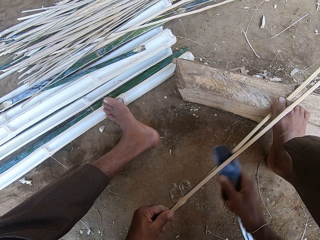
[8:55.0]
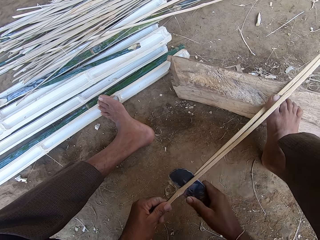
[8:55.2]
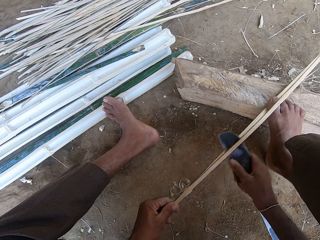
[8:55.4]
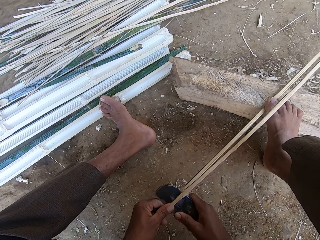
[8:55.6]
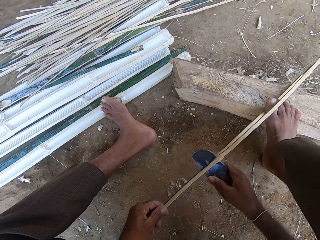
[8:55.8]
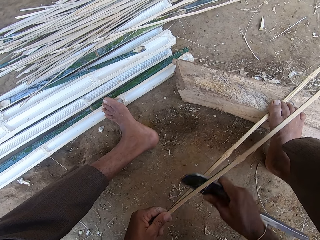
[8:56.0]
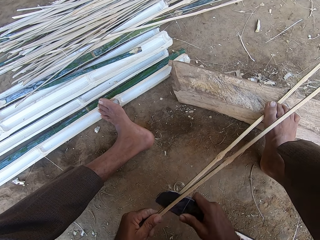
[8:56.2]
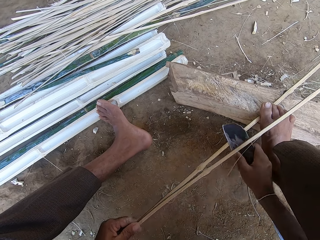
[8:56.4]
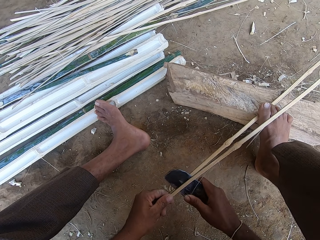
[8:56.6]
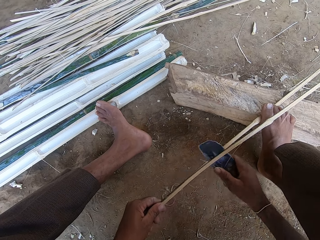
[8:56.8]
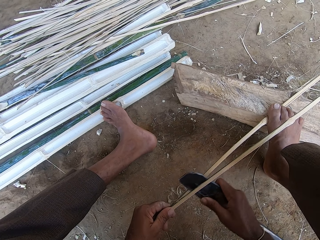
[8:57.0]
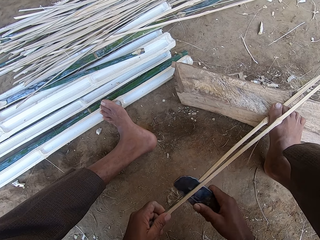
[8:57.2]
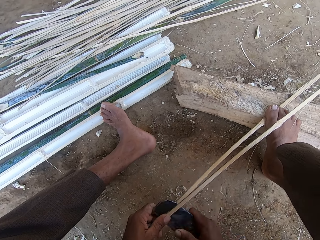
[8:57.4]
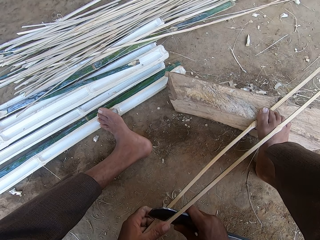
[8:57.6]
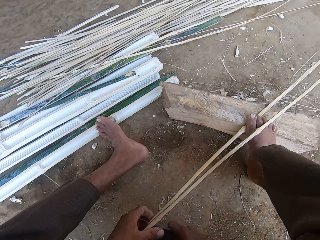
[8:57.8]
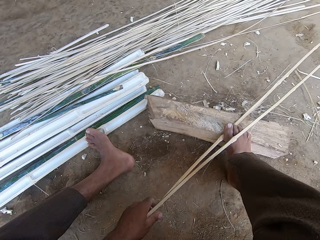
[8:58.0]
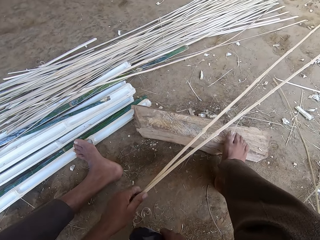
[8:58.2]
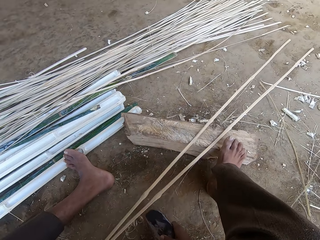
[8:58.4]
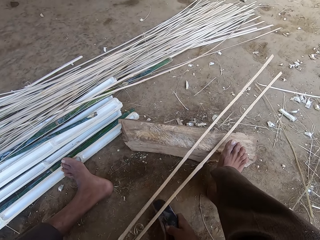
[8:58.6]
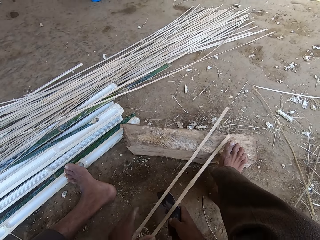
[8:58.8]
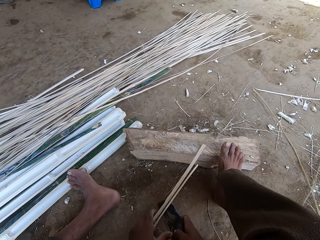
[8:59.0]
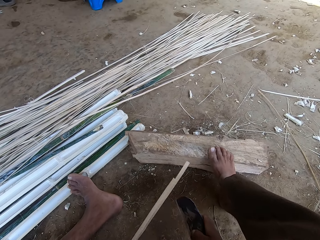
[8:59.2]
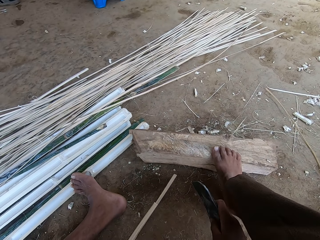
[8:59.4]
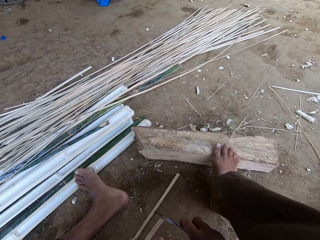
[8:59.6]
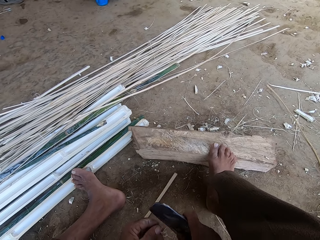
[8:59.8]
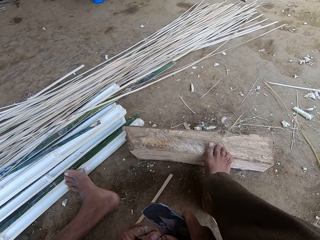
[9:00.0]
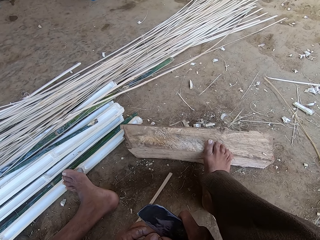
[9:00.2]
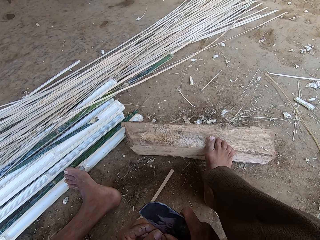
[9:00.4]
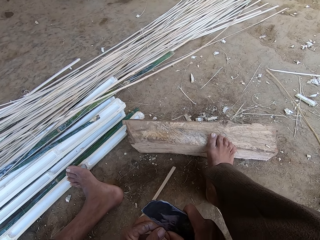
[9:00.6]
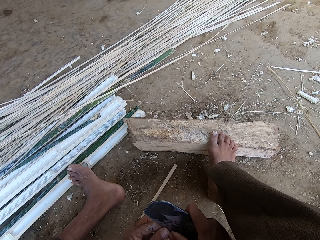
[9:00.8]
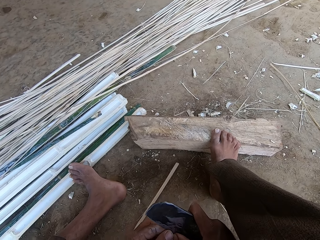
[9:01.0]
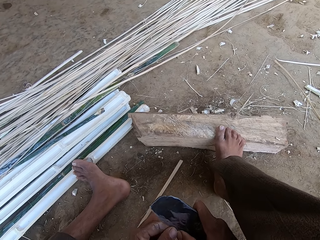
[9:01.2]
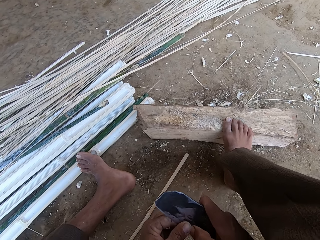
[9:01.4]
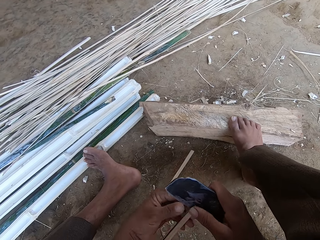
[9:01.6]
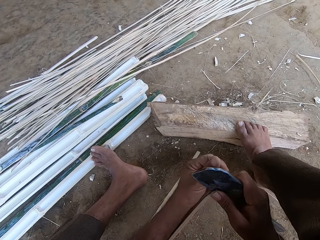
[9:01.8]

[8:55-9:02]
The camera wearer adjusts the bamboo stick. They split the bamboo stick.

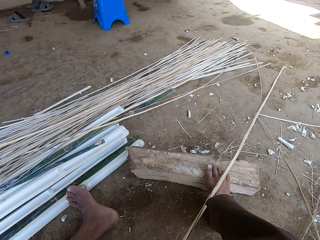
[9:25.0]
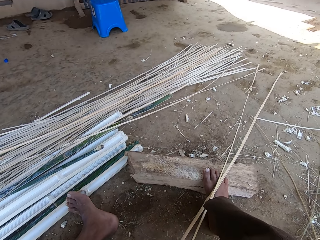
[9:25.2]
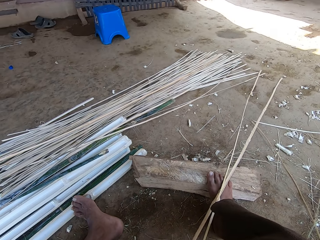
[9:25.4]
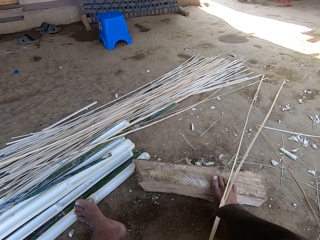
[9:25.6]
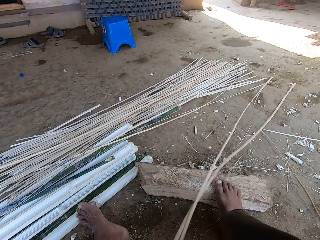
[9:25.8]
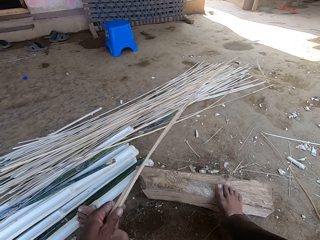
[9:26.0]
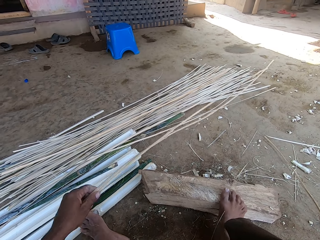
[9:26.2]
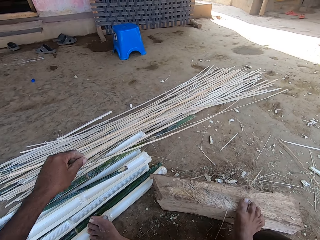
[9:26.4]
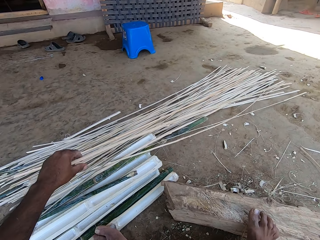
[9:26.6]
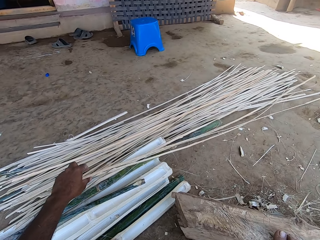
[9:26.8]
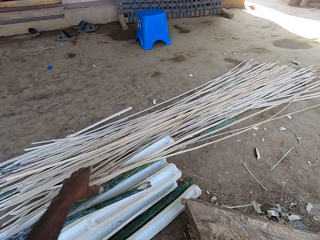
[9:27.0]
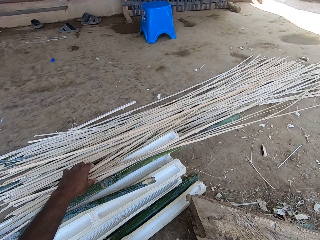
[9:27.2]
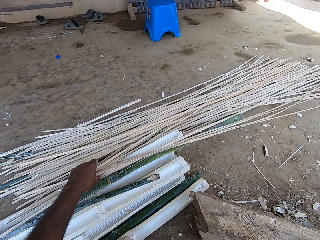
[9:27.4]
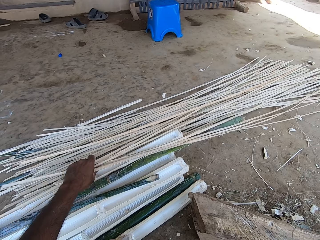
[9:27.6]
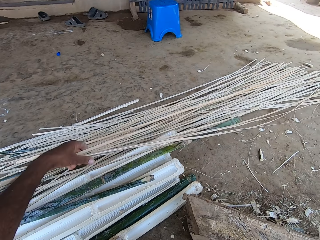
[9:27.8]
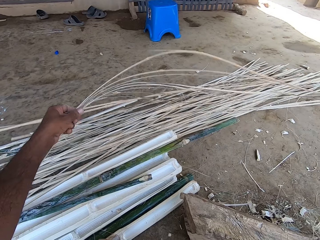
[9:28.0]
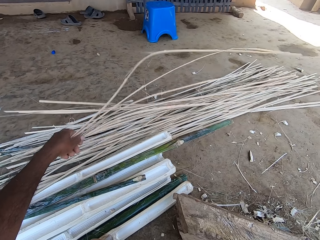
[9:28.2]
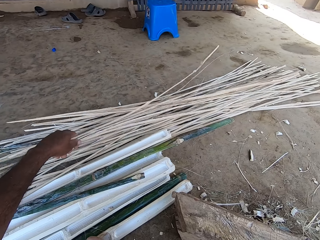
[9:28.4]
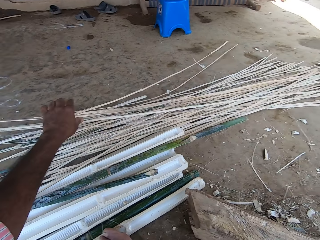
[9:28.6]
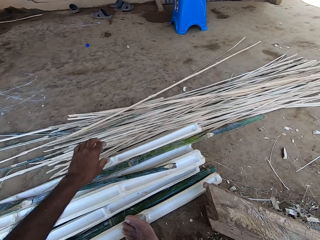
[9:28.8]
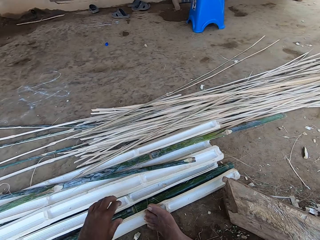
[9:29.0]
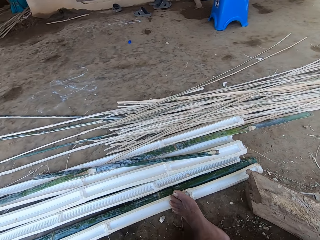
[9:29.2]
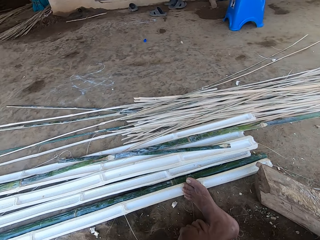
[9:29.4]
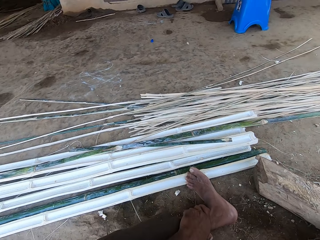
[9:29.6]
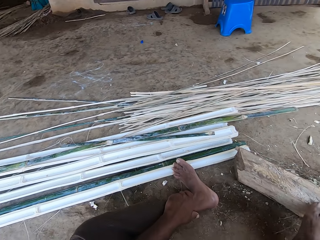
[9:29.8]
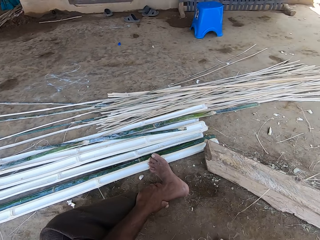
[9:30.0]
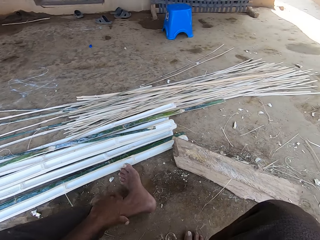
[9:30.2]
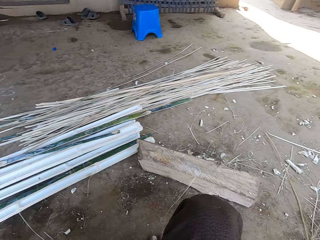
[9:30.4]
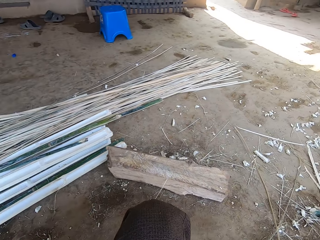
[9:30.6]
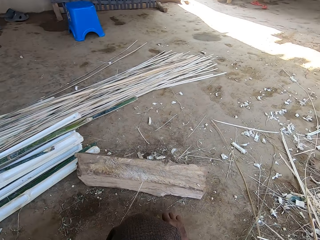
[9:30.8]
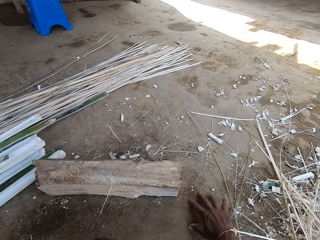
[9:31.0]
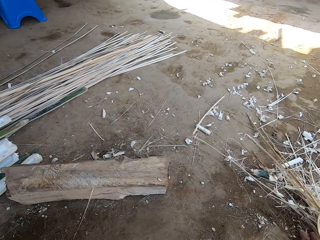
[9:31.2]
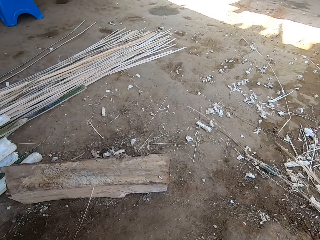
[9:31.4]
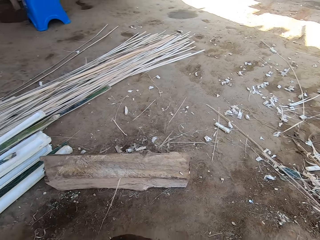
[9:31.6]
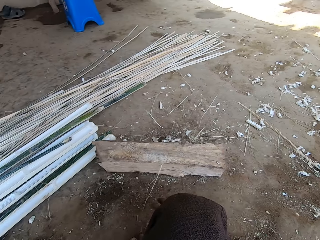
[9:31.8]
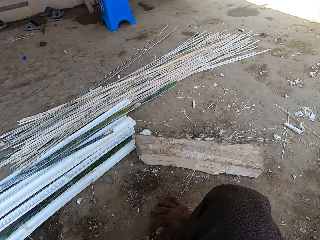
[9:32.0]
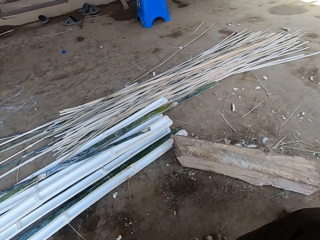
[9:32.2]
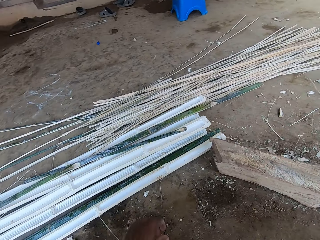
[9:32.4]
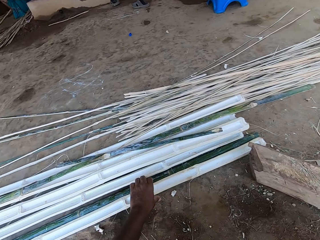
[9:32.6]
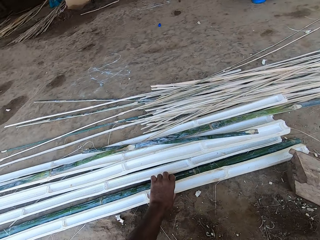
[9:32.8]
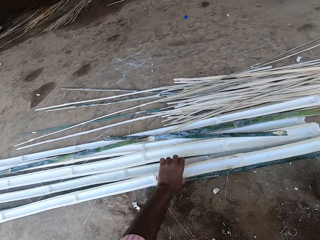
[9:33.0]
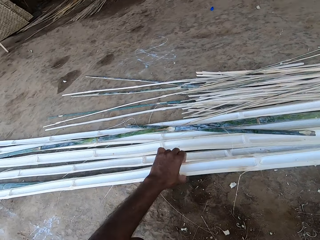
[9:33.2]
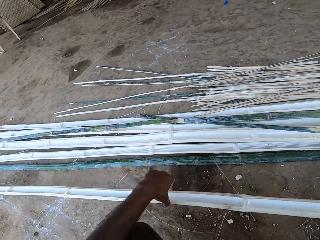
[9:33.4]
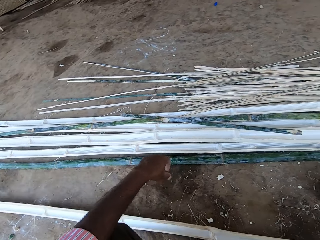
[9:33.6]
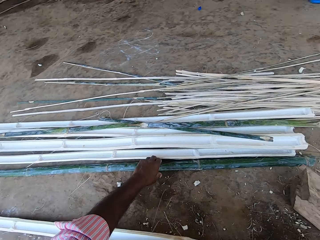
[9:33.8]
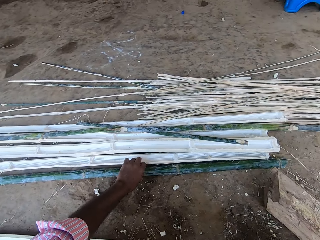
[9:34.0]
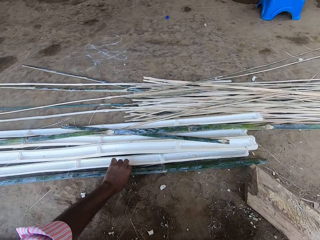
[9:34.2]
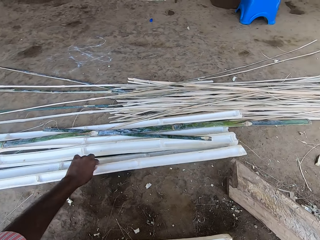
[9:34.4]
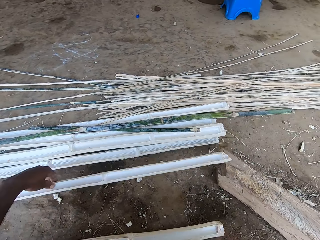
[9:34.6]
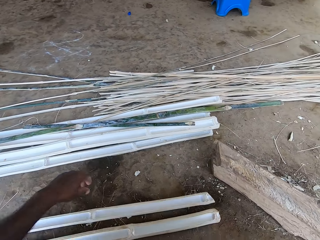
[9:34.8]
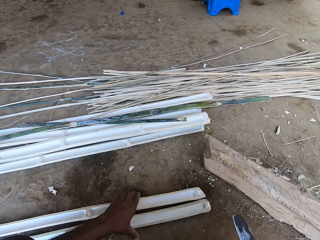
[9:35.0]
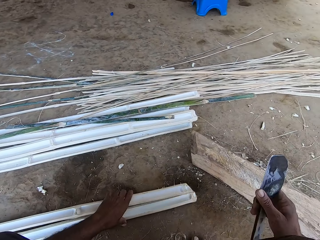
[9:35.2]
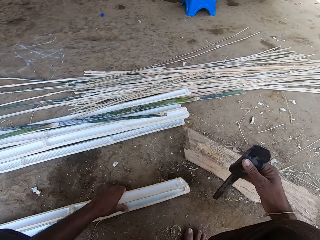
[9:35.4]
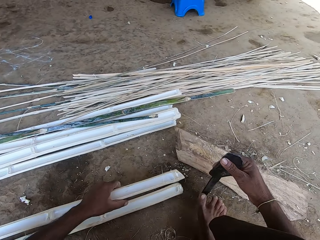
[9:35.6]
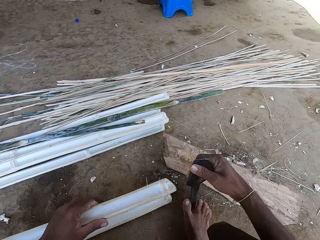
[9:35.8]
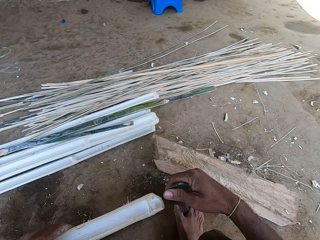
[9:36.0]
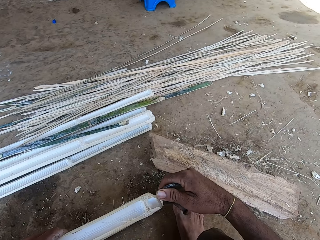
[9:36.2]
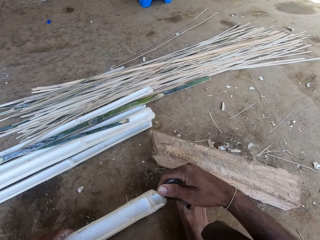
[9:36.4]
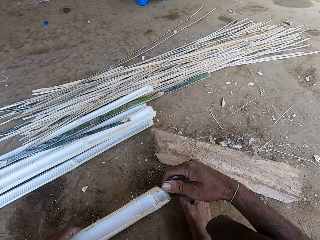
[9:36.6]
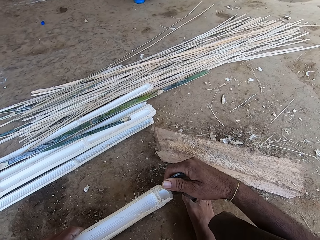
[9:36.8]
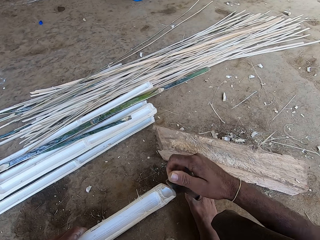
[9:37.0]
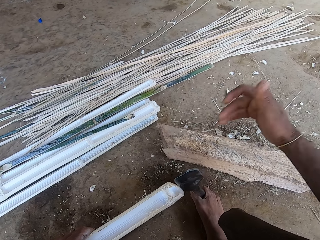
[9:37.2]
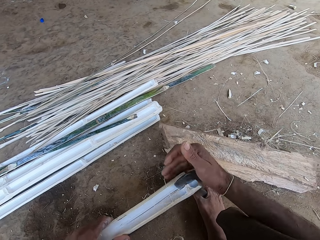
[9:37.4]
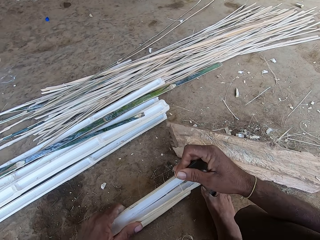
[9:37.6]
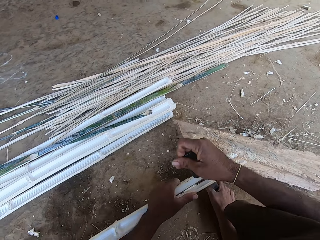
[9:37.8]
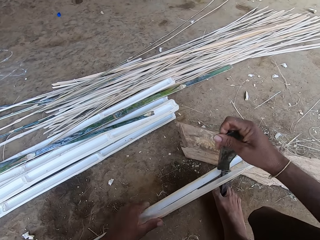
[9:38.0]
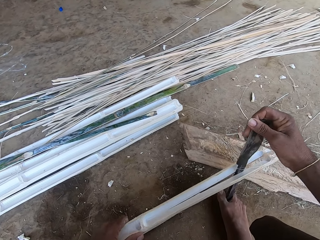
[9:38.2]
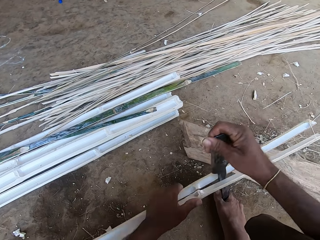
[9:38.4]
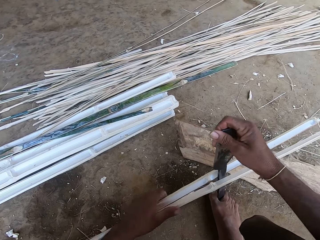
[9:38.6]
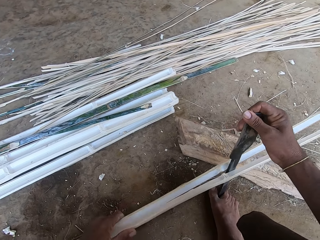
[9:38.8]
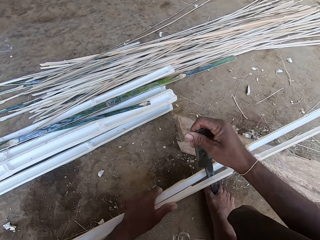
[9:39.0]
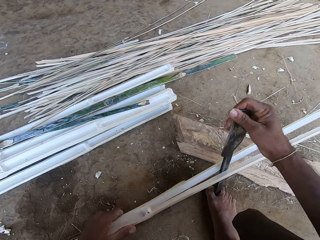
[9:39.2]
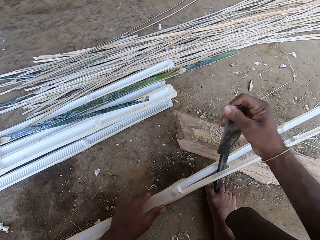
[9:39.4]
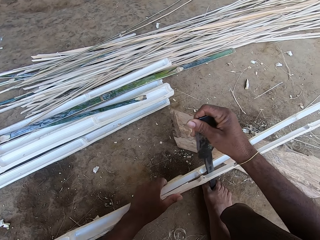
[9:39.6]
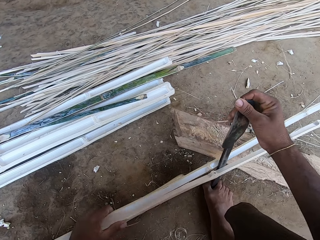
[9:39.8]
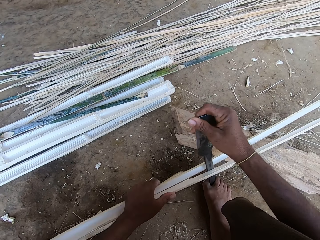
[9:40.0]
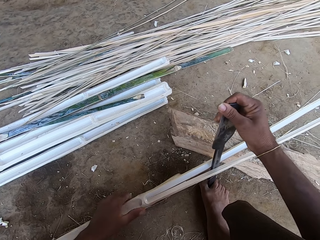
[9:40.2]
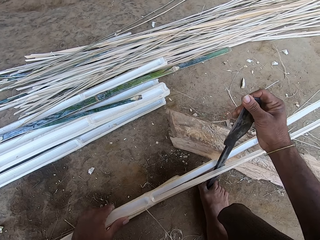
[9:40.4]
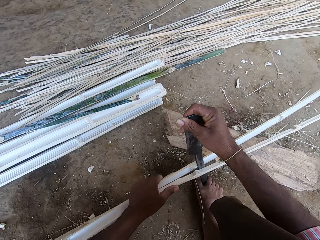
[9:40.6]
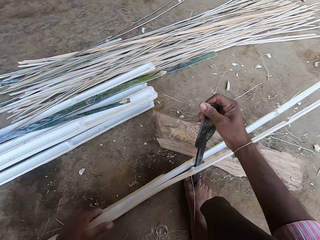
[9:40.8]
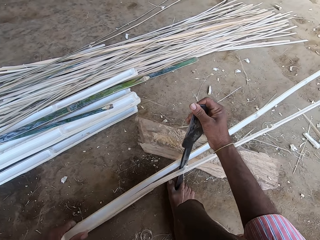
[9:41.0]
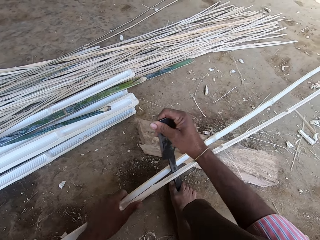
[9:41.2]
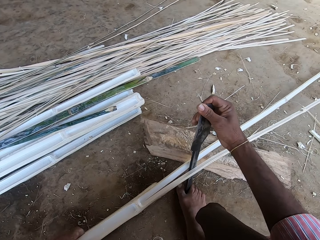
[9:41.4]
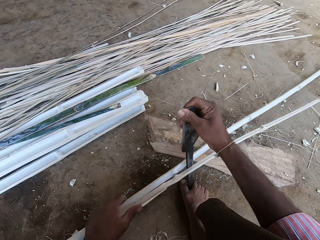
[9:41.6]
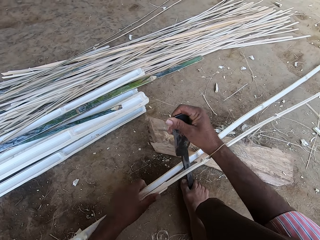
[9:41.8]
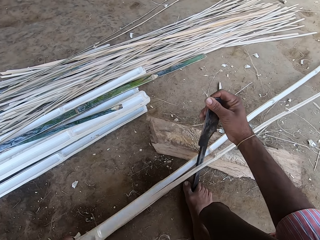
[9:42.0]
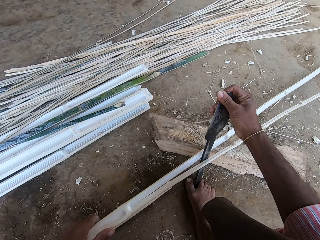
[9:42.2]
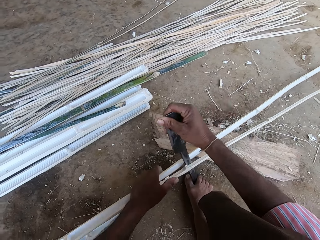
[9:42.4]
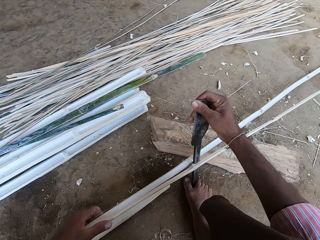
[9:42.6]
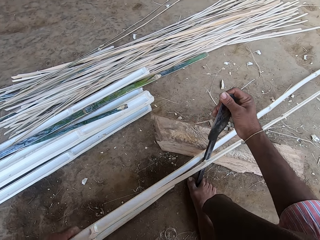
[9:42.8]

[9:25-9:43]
The camera wearer puts aside the bamboo stick. They move the bamboo stripes. They remove the bamboo on the floor with the hand. They remove the dirt with the hand. They pick up the bamboo sticks. They look at the bamboo. They put a knife on the leg. They look around. They cut the bamboo stick.
